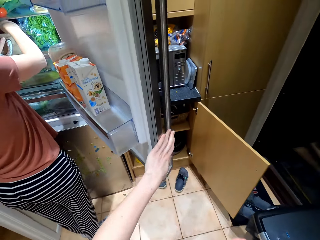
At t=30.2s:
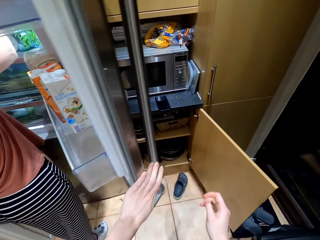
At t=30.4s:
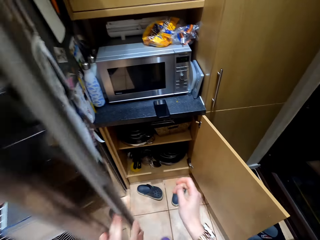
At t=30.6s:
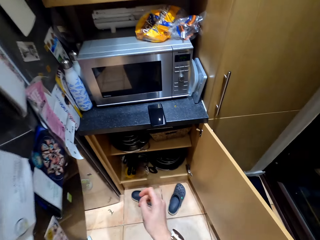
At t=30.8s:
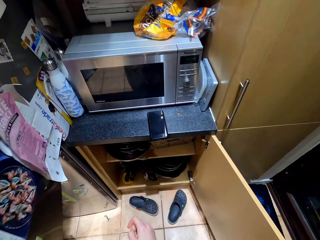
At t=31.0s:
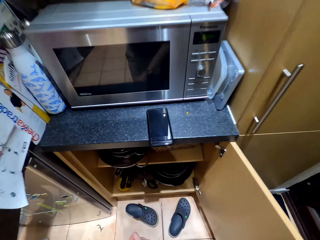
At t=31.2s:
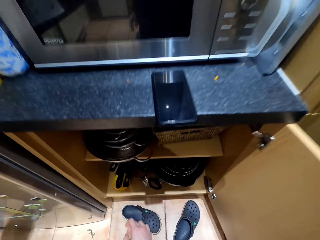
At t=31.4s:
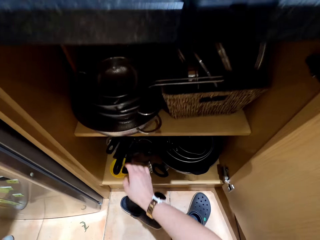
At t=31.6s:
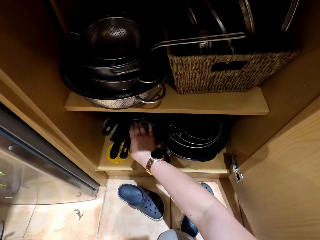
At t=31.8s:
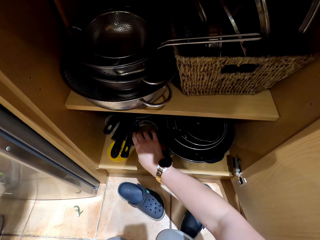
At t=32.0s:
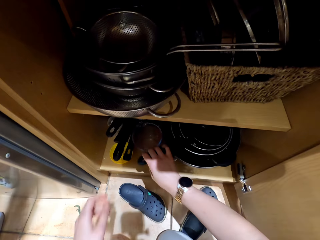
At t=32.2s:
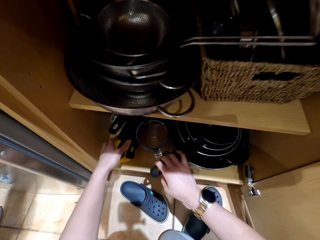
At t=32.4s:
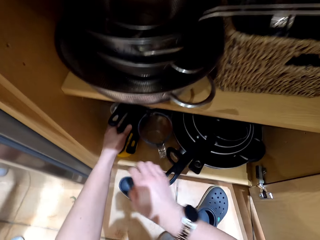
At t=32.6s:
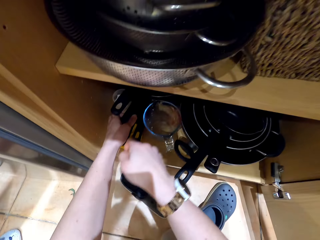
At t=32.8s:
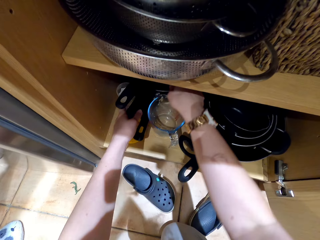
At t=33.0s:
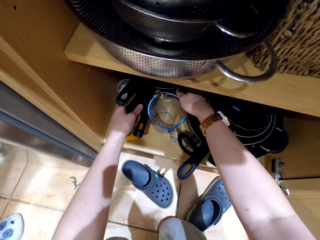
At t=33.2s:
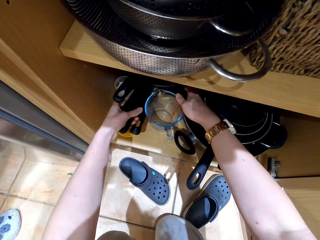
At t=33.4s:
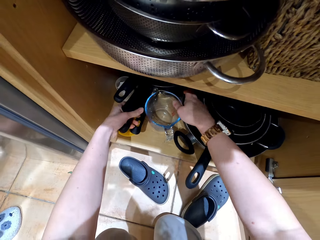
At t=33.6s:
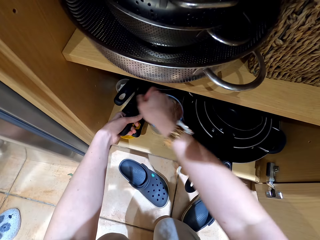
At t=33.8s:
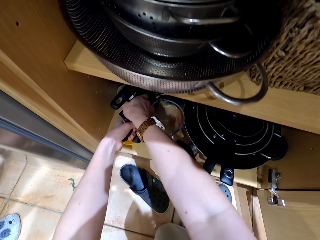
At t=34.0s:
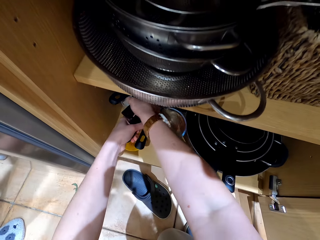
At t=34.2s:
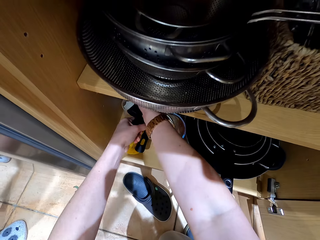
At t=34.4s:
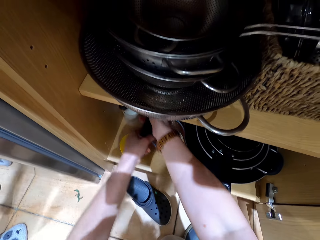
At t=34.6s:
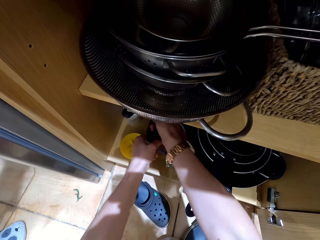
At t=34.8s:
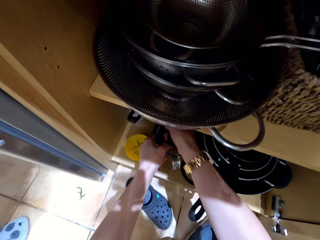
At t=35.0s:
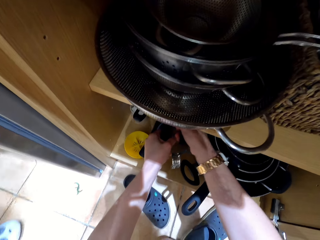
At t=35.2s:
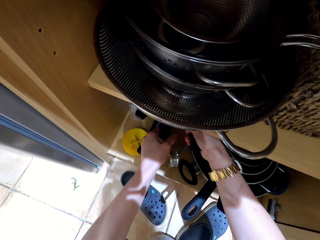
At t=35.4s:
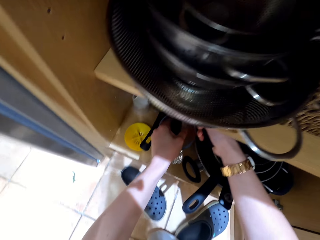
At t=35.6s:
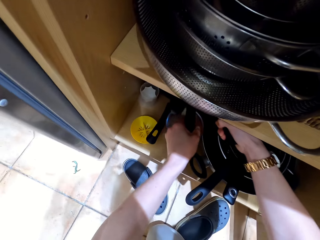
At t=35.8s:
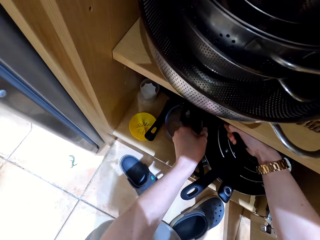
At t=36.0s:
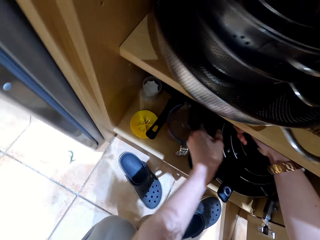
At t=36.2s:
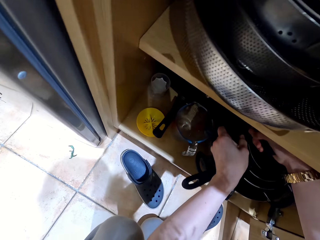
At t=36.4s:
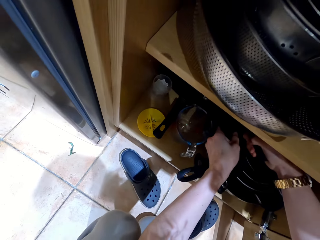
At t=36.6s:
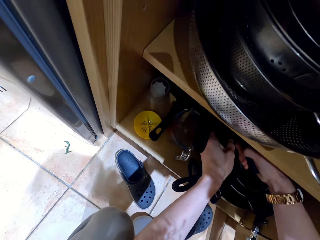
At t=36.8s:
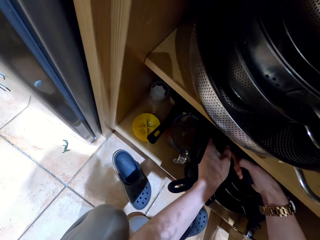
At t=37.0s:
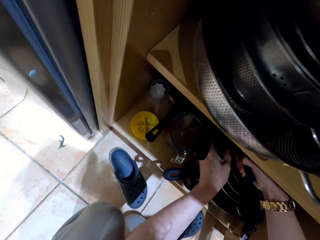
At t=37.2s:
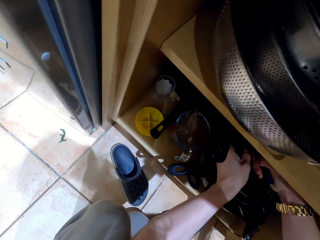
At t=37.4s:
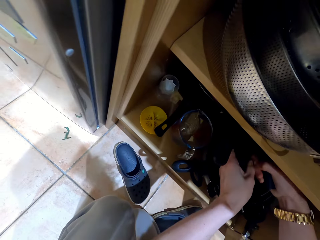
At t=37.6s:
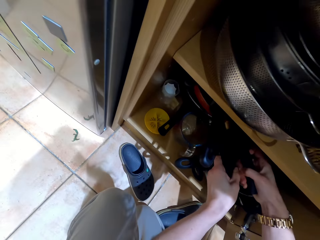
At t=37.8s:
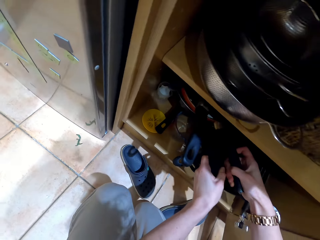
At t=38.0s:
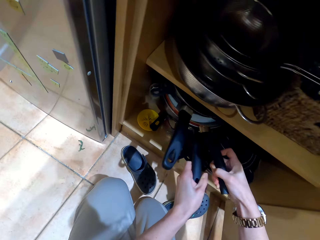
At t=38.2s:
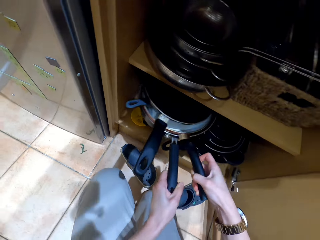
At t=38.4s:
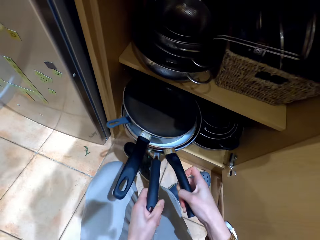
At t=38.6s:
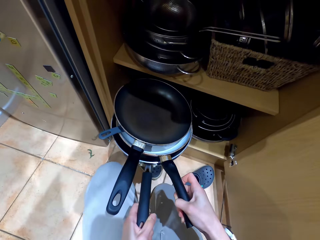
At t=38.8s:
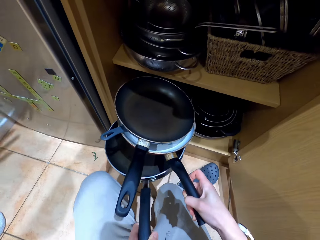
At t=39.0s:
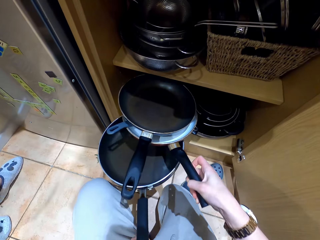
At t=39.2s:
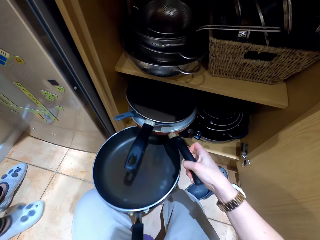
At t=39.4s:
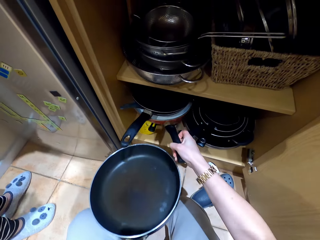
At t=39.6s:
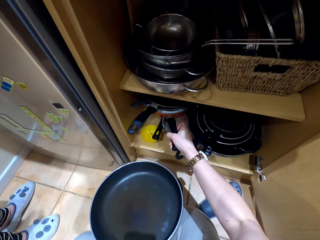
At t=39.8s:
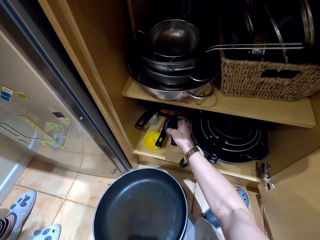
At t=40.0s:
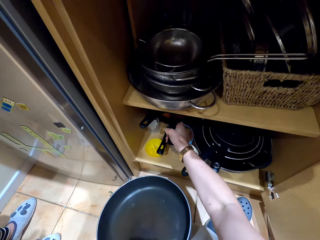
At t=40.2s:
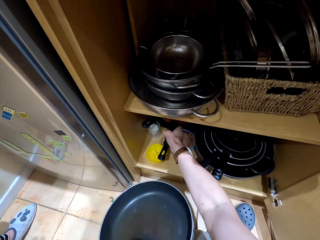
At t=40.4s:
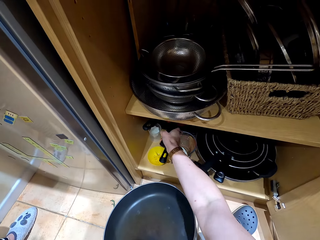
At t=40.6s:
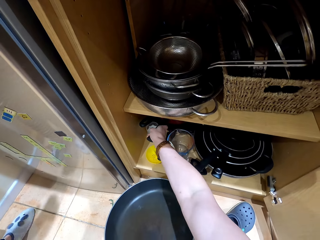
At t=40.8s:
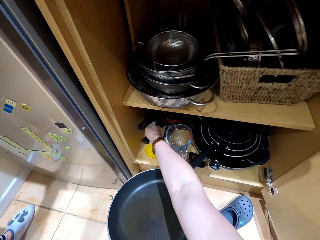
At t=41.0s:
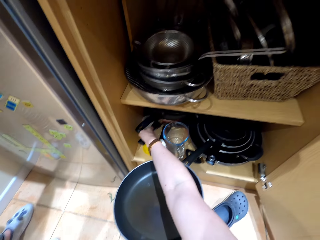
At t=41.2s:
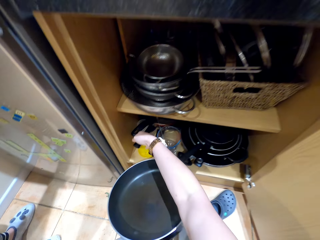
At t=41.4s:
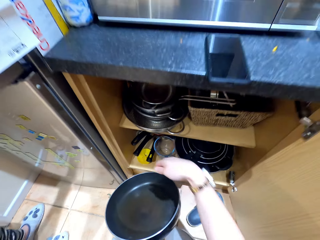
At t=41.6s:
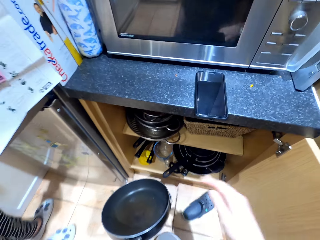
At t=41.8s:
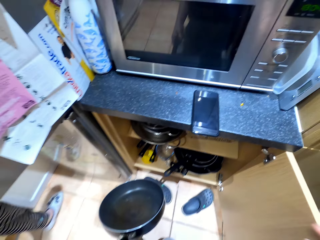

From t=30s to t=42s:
The camera wearer touches the fridge with a hand. They pull the fridge door. They touch cooking pots in the cabinet. They take cooking pans from the drawer. They converse with a female. They pick pans from the cabinet. They put the cooking pans inside the drawer.

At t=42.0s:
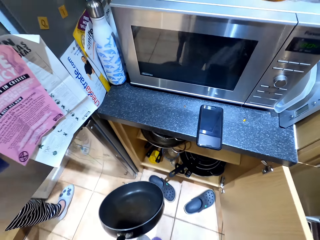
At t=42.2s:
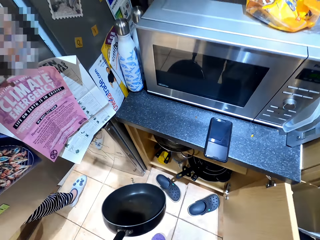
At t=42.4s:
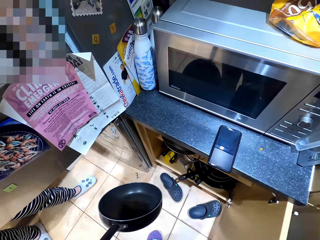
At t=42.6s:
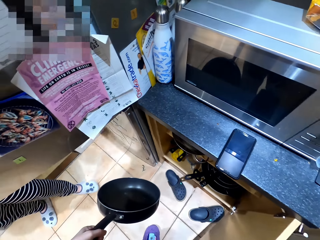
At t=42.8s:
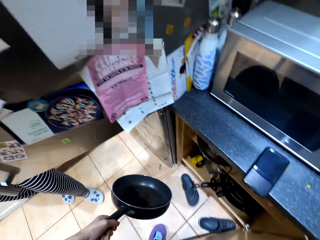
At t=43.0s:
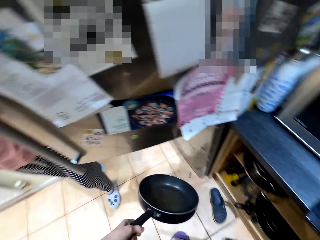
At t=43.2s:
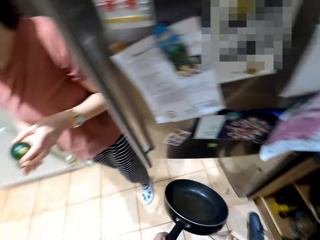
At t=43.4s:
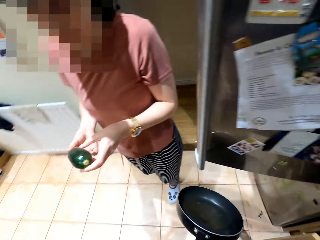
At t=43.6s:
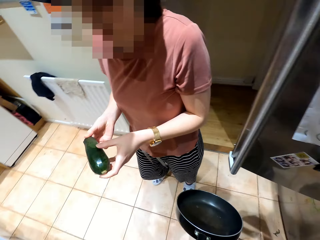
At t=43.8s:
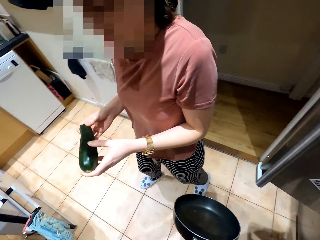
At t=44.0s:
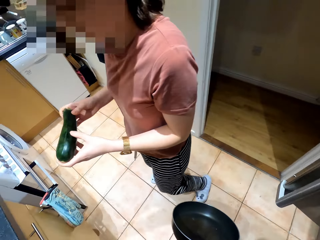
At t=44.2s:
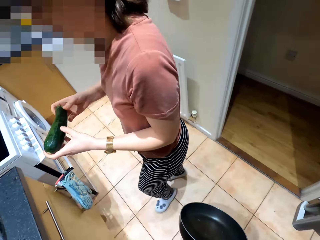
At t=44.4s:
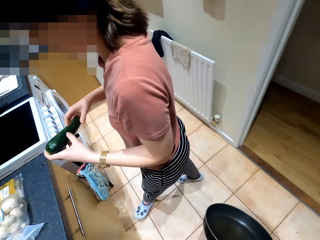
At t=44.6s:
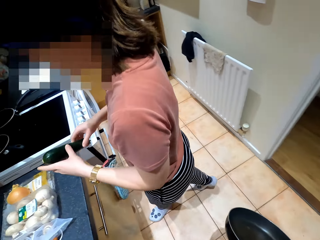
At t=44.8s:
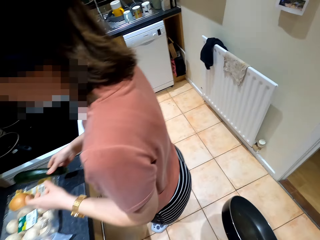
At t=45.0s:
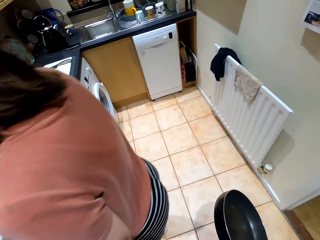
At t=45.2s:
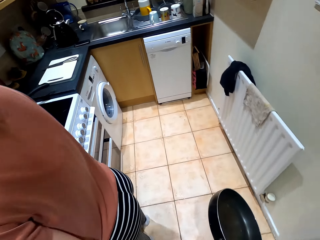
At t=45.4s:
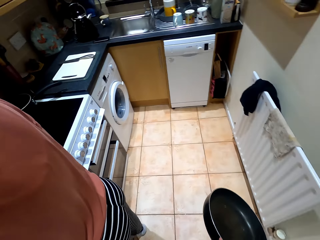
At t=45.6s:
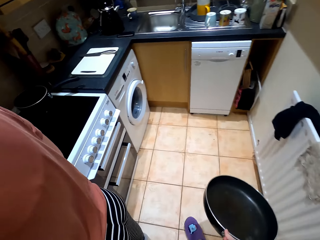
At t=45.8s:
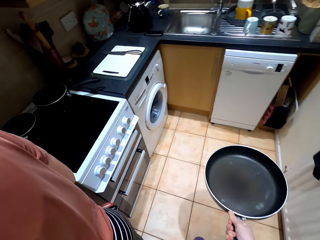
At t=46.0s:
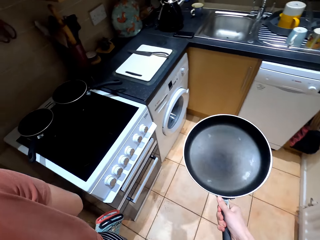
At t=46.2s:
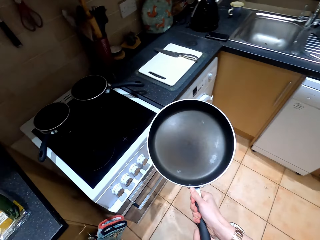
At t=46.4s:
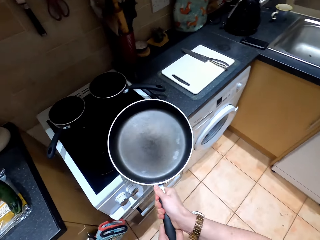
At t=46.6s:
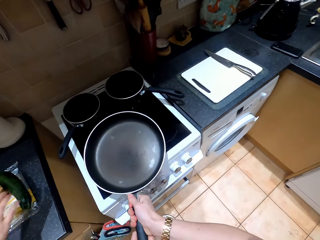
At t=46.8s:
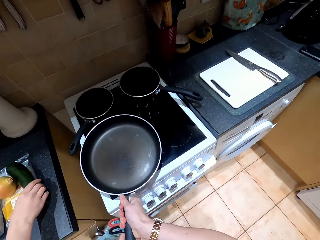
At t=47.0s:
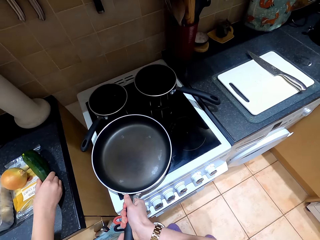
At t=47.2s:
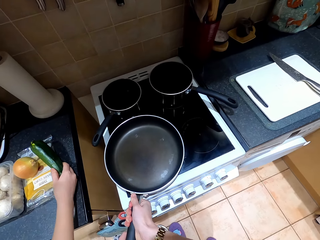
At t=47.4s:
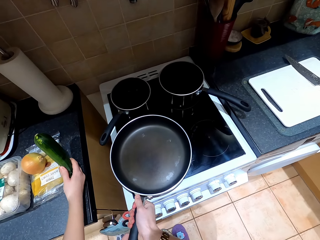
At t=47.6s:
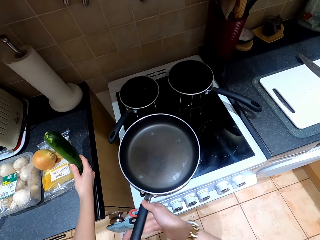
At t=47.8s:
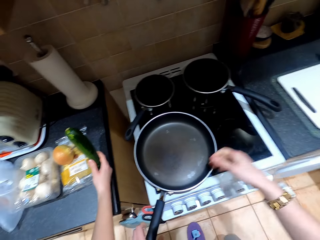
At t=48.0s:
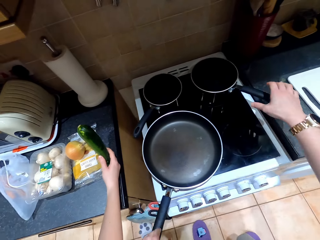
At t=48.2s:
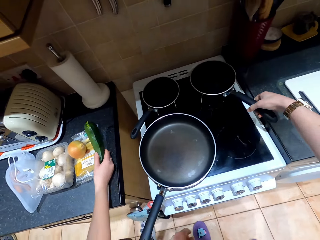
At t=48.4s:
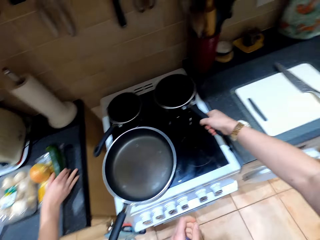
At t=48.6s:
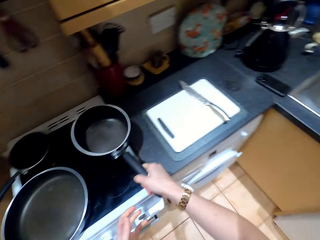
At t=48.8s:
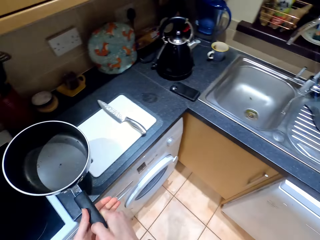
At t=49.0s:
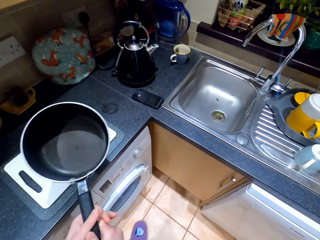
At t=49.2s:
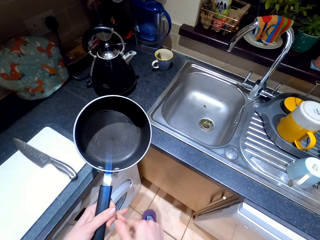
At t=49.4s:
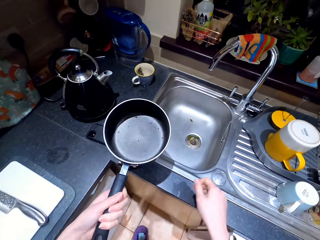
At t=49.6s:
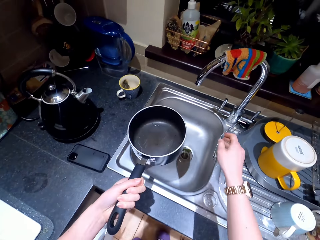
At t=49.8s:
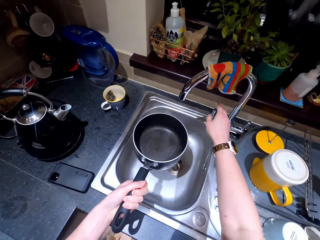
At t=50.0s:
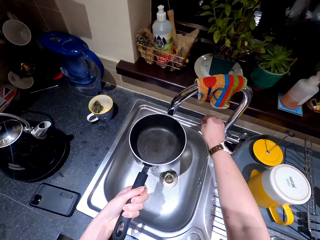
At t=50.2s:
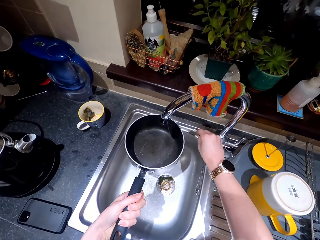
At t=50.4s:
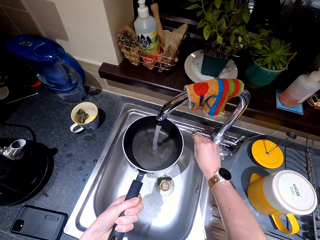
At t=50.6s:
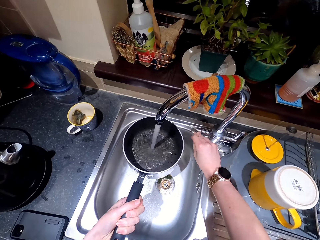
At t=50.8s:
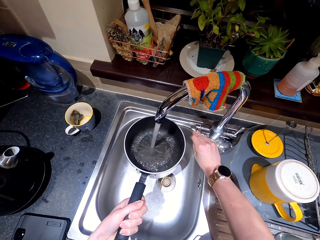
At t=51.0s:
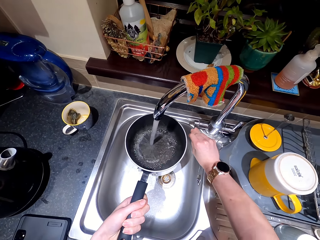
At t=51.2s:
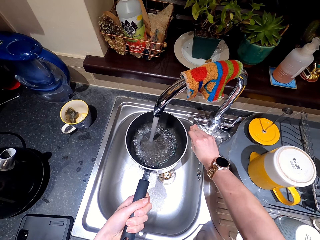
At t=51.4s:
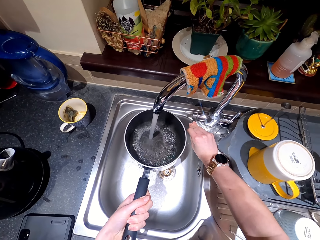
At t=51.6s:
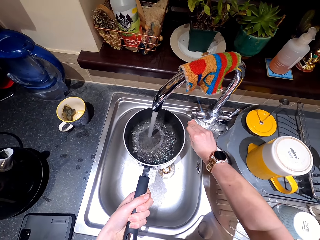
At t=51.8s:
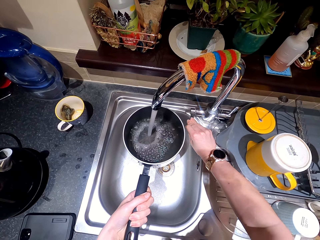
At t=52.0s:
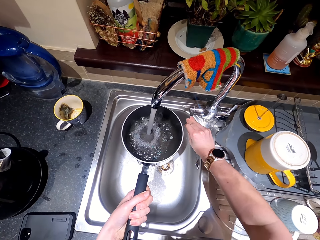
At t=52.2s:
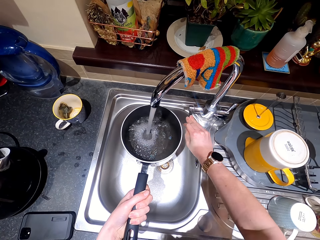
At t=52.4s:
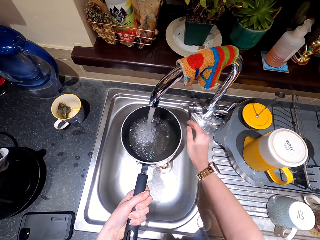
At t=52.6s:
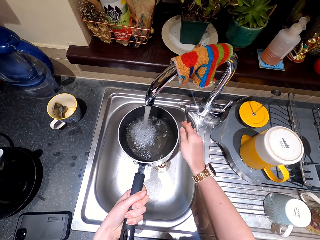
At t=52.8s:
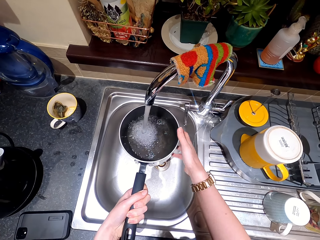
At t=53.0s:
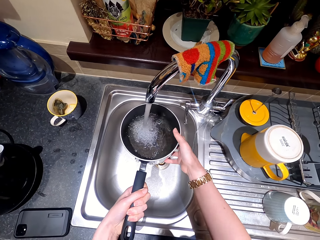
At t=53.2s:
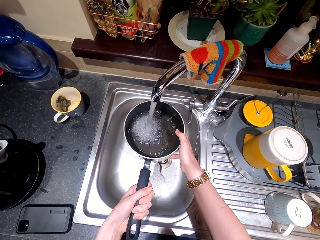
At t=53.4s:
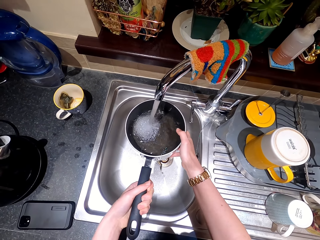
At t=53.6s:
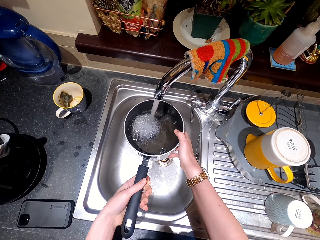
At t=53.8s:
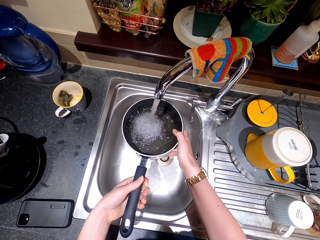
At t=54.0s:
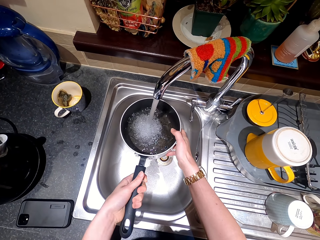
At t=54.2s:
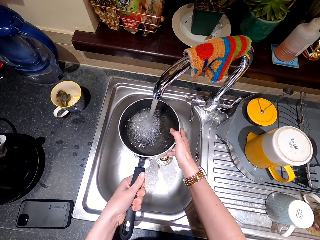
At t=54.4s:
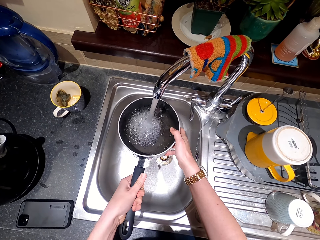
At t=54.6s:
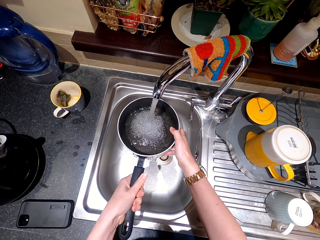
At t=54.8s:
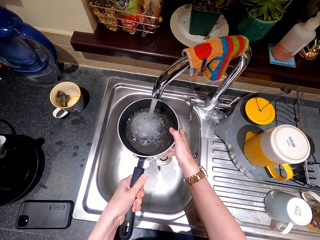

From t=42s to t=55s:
The camera wearer closes the cabinet. A person holds a cucumber with both hands, converses with the camera wearer, and walks around the kitchen. The person places the cucumber on the counter top. The camera wearer walks around the kitchen. The person lifts the cucumber from the counter top and converses with the camera wearer. The camera wearer puts the cooking pan on the cooker. They pick up the cooking pan from the cooker. They turn on the tap in the kitchen sink and fill the cooking pot with water. They hold the cooking pot with both hands.
